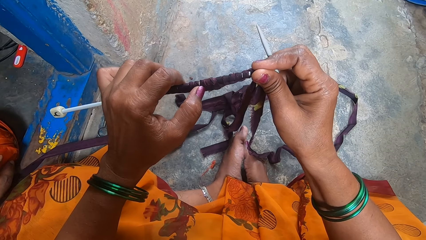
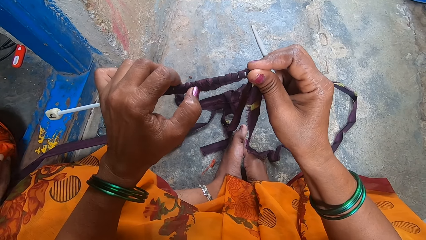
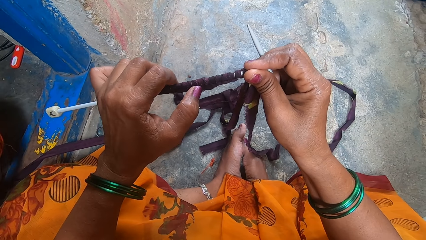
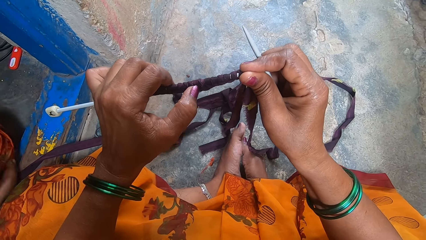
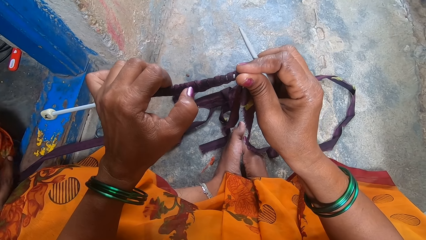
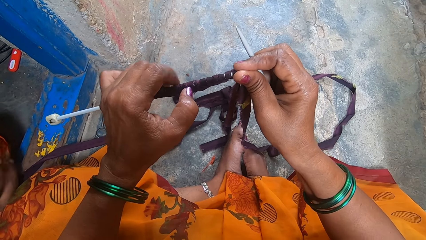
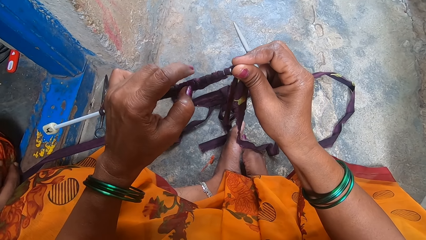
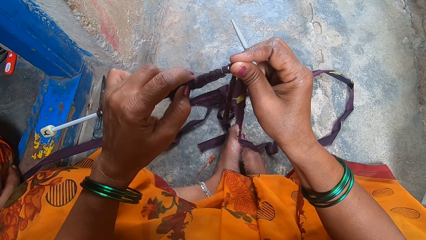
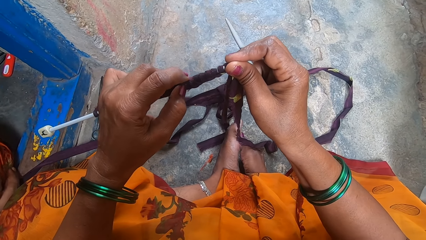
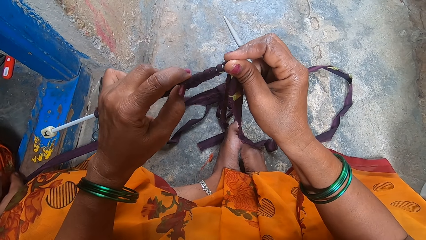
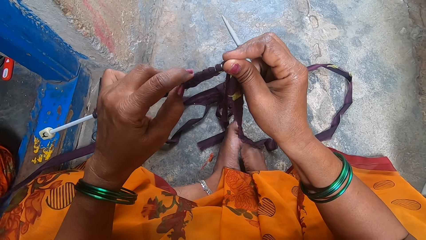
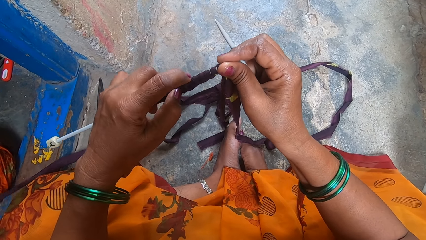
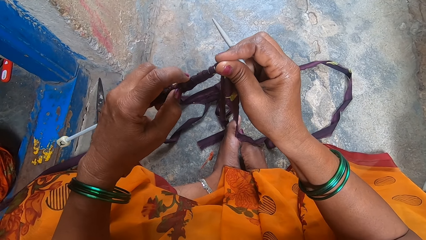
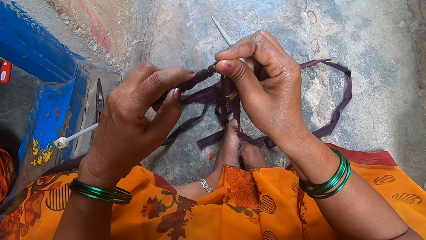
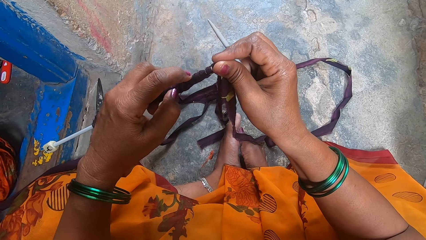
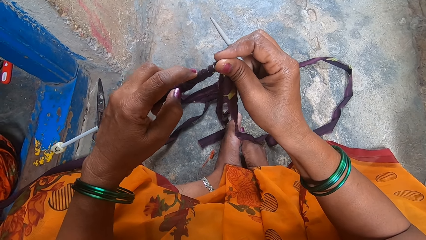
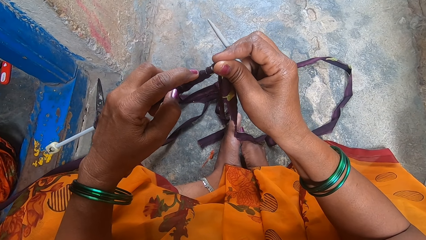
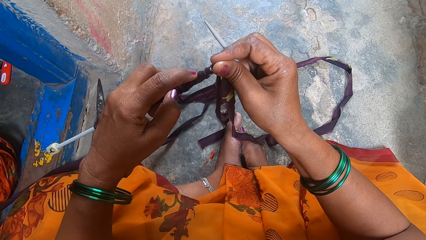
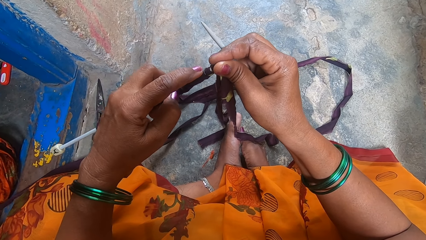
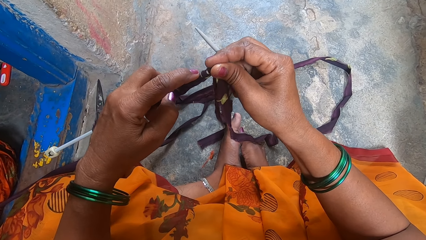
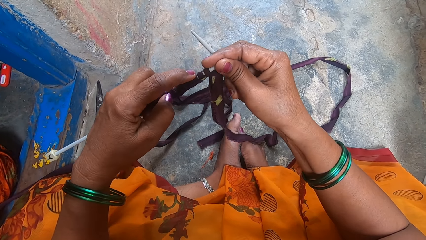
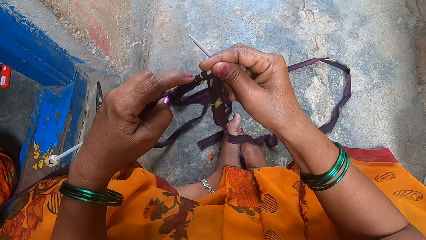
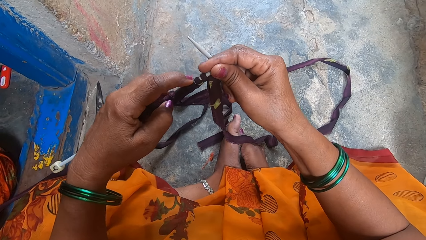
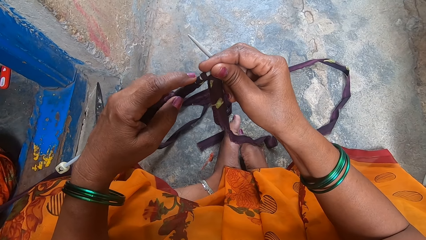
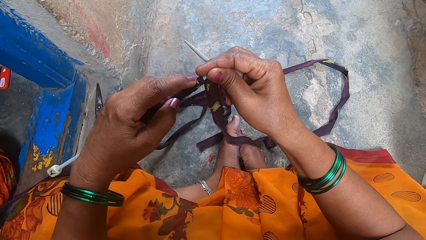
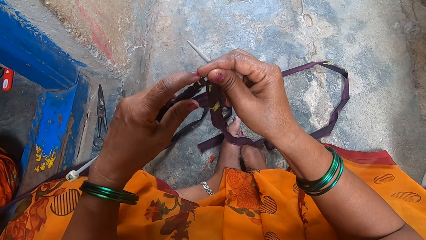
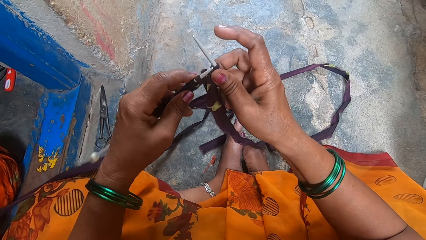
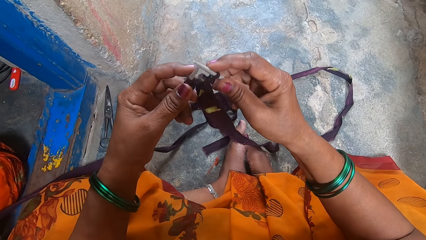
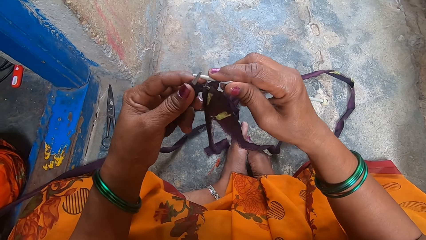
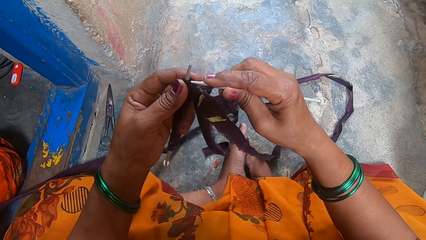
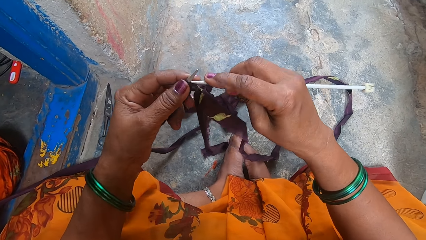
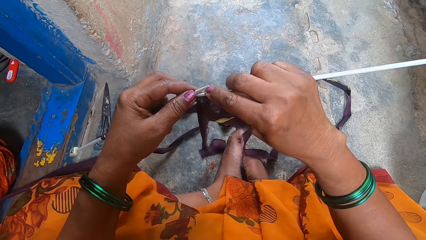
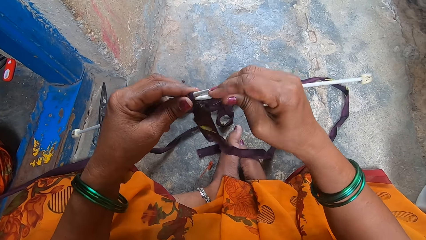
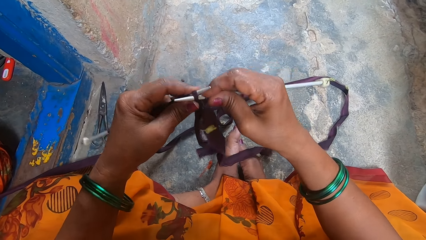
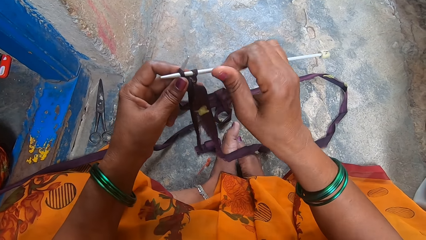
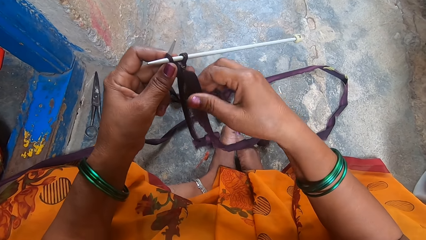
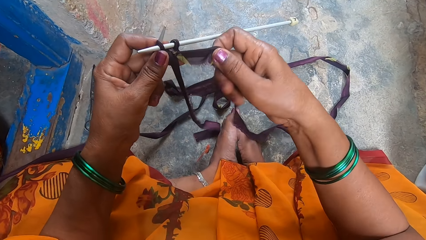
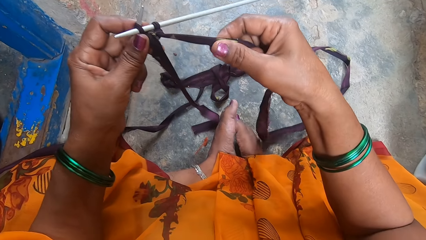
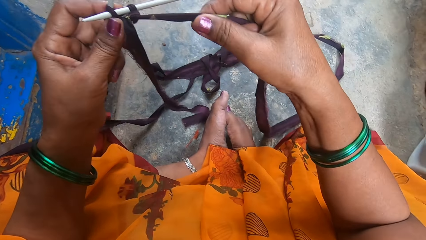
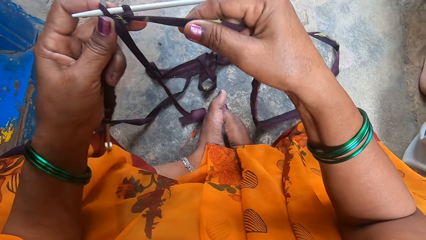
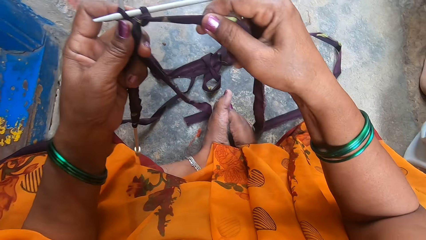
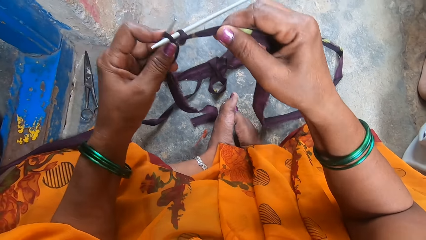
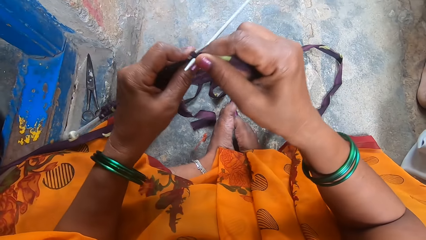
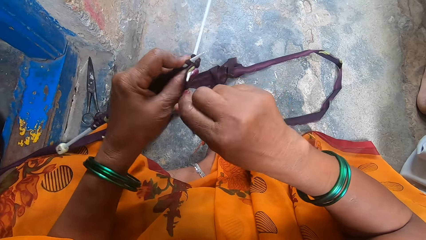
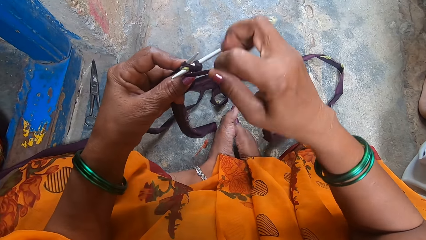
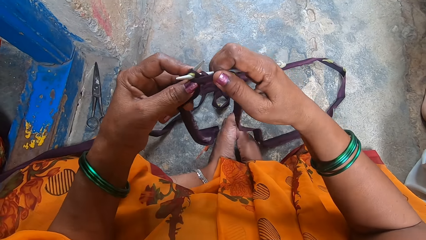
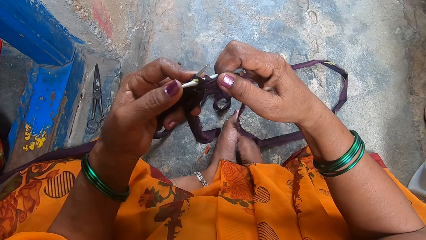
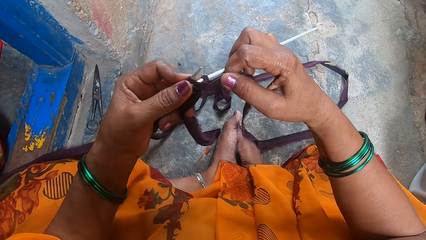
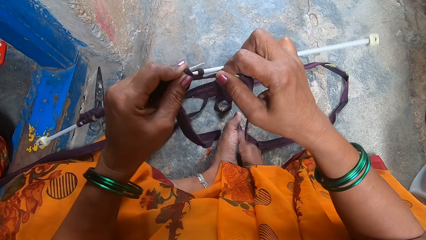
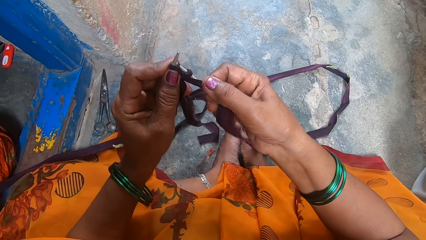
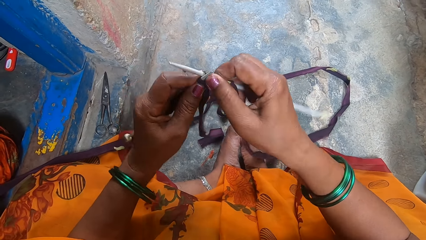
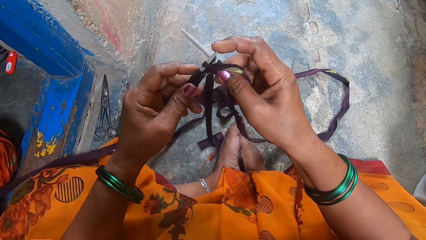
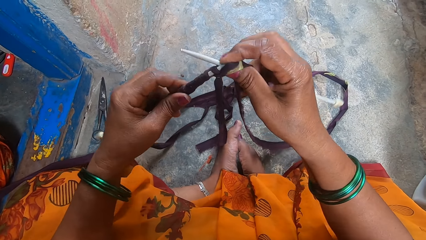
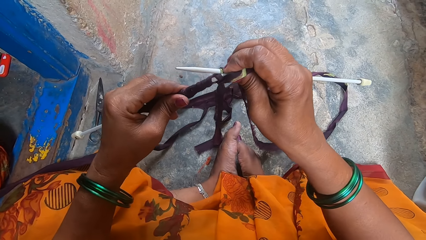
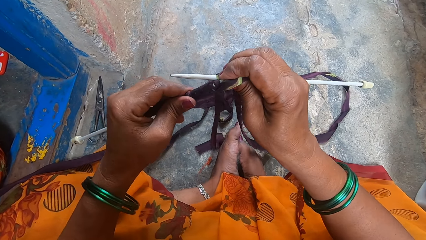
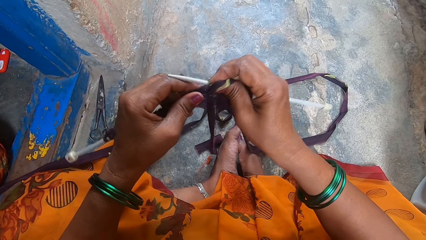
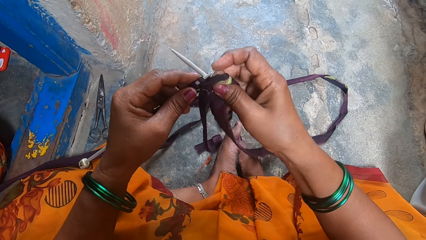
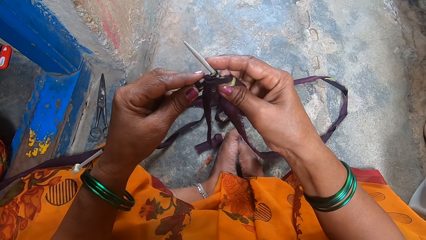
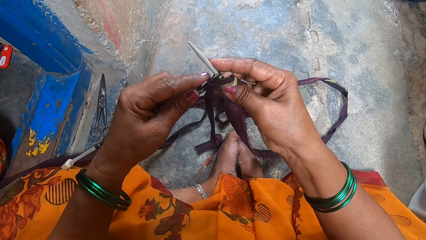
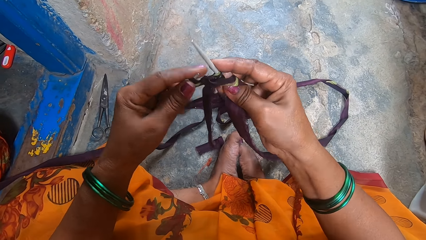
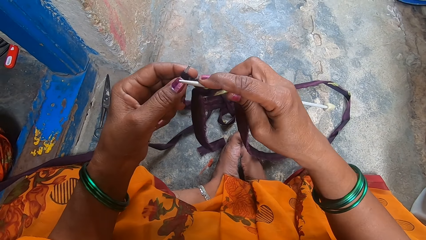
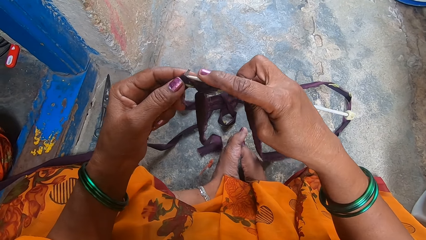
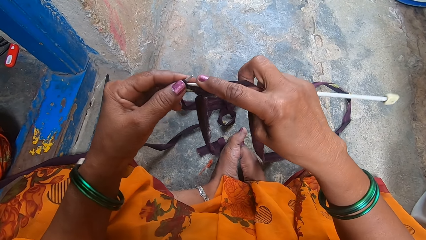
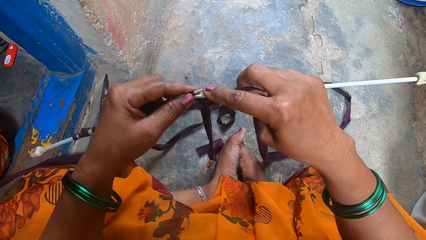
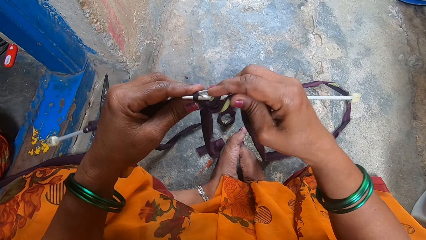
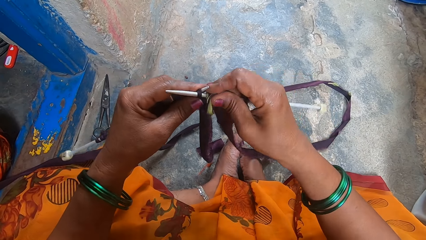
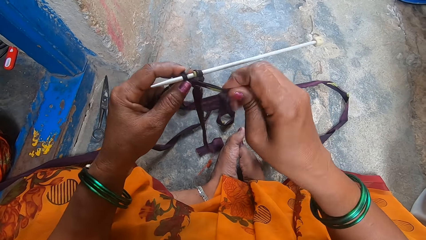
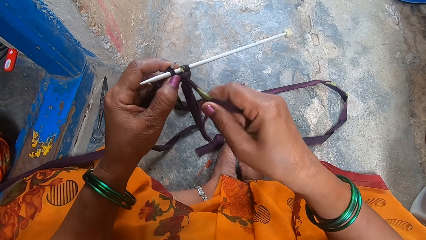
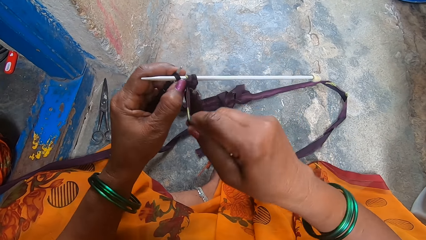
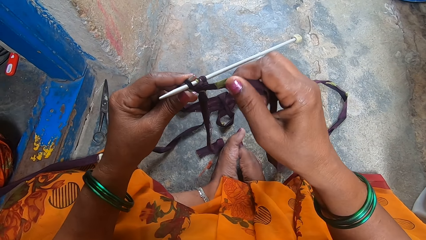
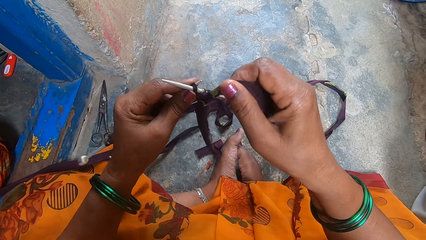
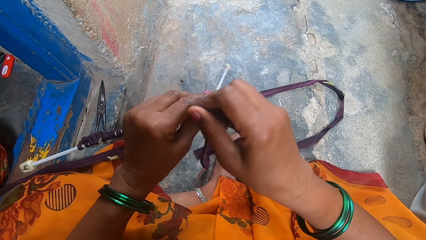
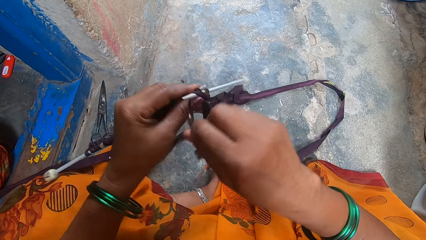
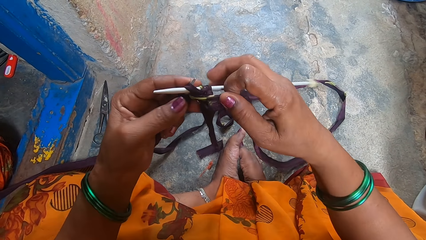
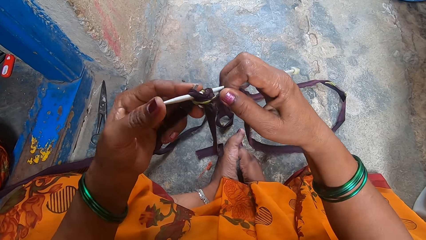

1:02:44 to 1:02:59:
The camera wearer knits a cloth with a knitting needle.
